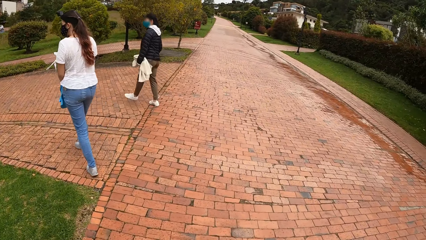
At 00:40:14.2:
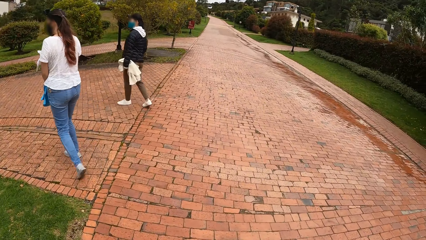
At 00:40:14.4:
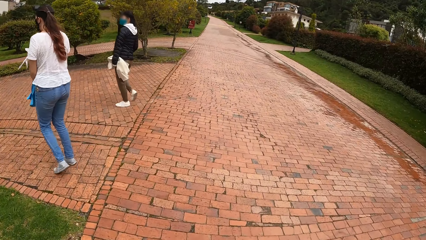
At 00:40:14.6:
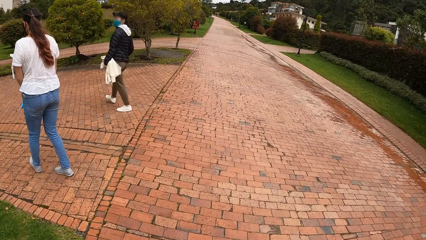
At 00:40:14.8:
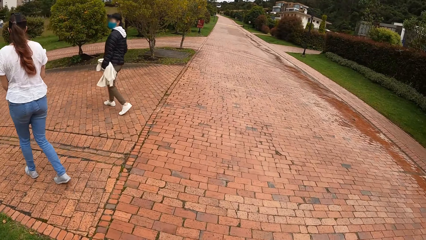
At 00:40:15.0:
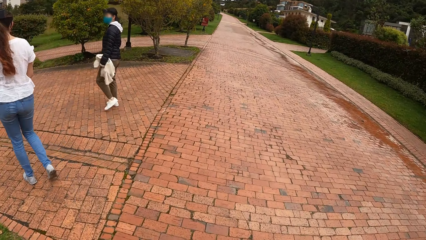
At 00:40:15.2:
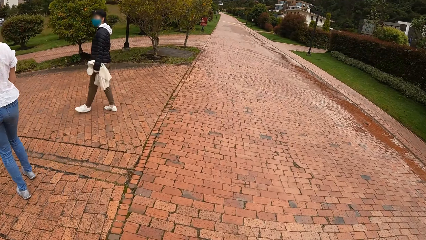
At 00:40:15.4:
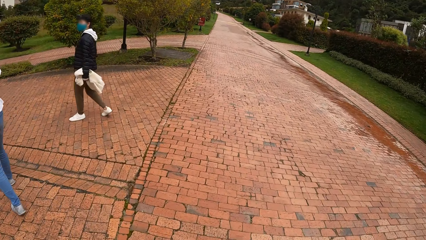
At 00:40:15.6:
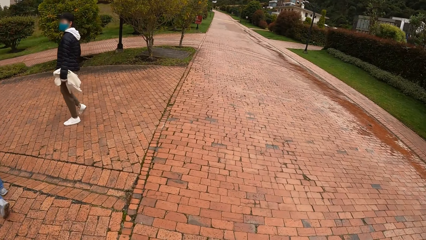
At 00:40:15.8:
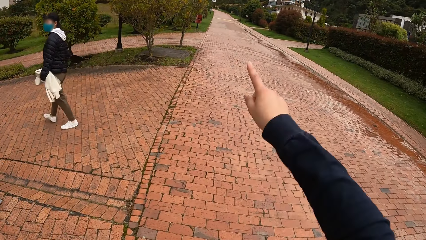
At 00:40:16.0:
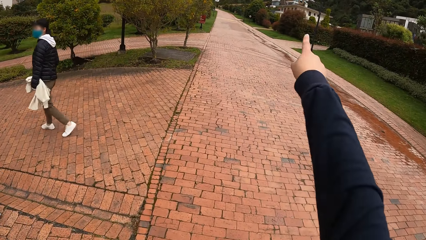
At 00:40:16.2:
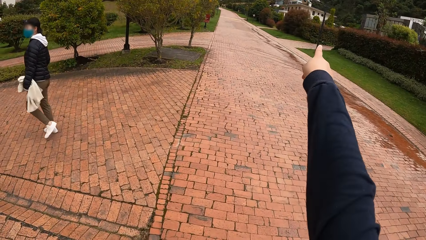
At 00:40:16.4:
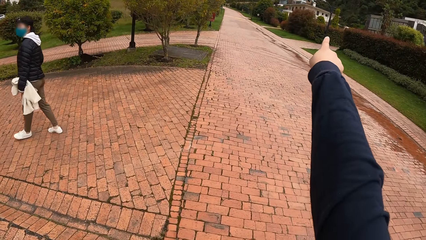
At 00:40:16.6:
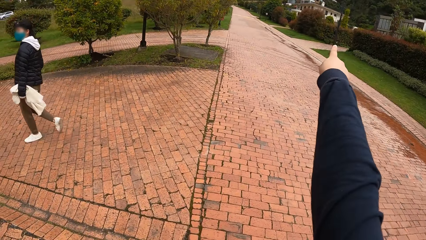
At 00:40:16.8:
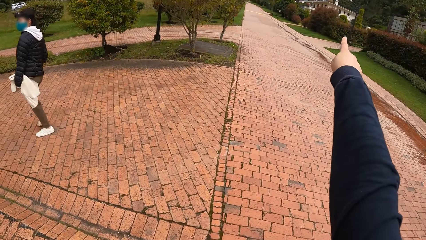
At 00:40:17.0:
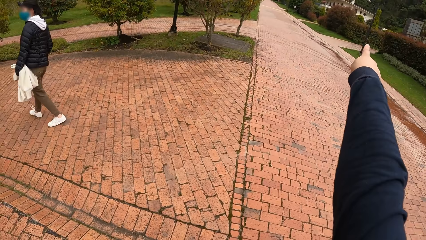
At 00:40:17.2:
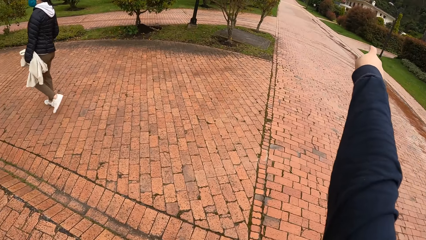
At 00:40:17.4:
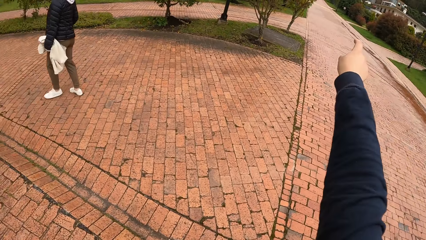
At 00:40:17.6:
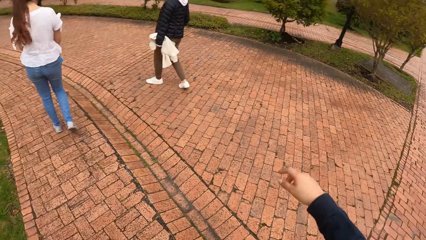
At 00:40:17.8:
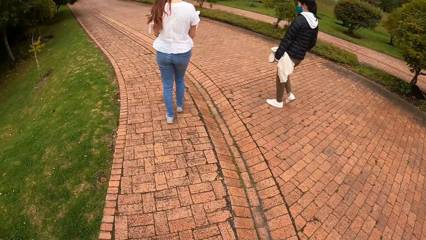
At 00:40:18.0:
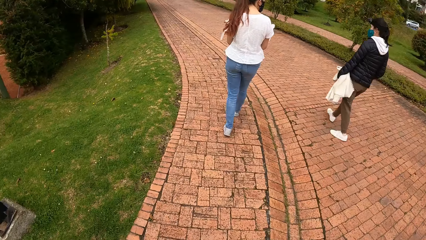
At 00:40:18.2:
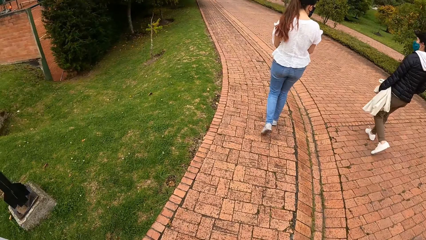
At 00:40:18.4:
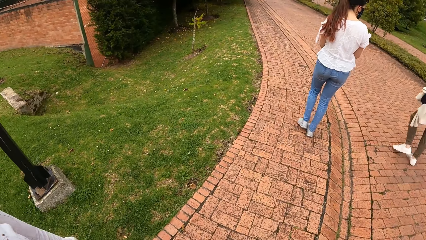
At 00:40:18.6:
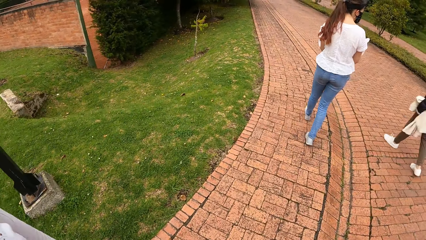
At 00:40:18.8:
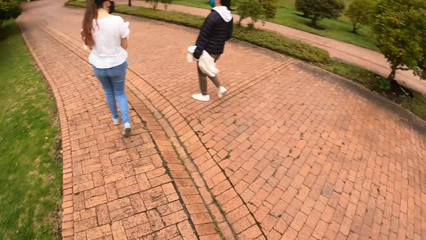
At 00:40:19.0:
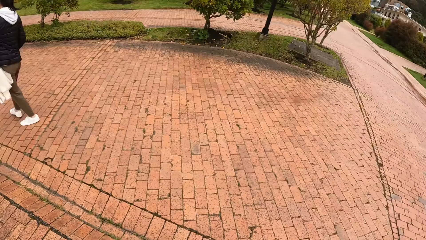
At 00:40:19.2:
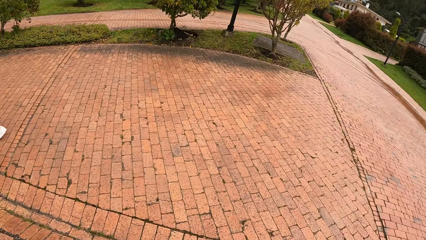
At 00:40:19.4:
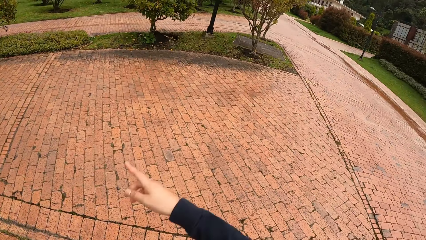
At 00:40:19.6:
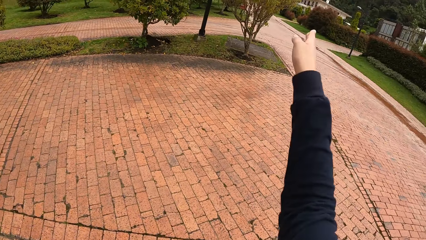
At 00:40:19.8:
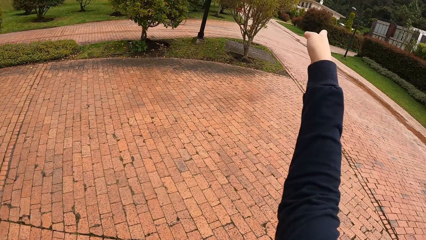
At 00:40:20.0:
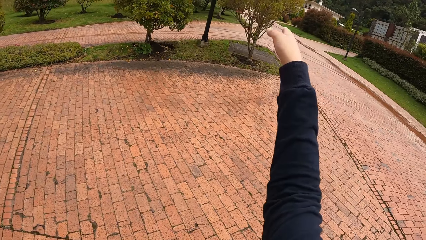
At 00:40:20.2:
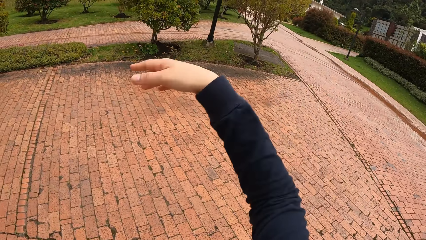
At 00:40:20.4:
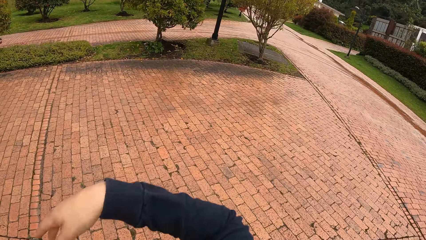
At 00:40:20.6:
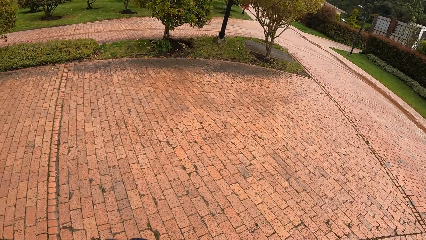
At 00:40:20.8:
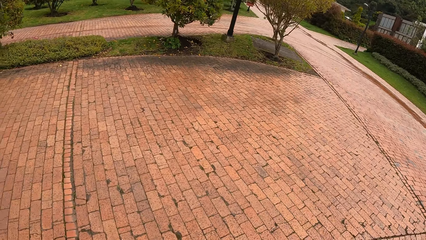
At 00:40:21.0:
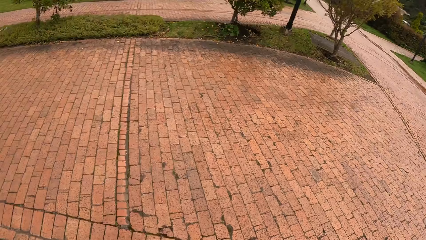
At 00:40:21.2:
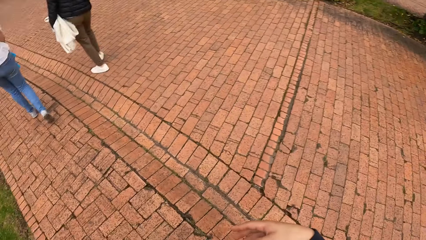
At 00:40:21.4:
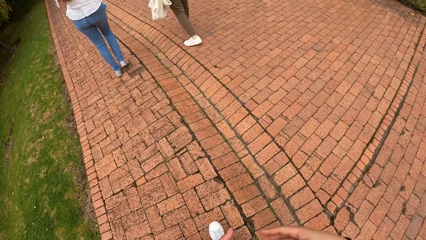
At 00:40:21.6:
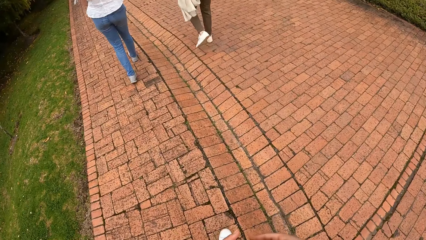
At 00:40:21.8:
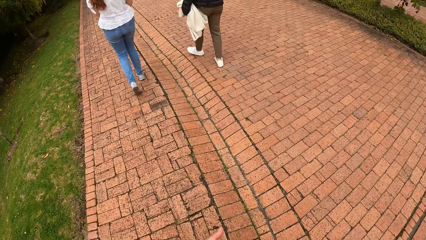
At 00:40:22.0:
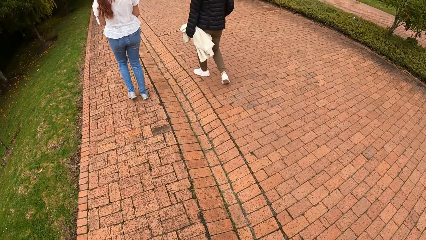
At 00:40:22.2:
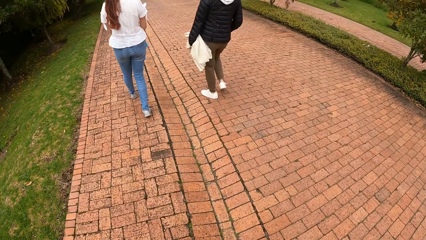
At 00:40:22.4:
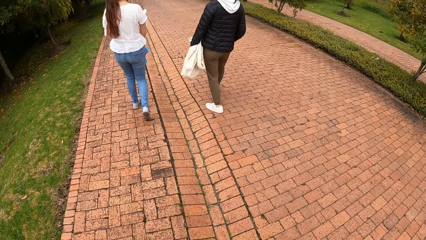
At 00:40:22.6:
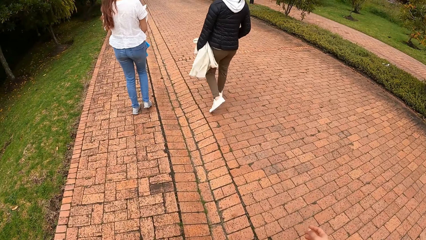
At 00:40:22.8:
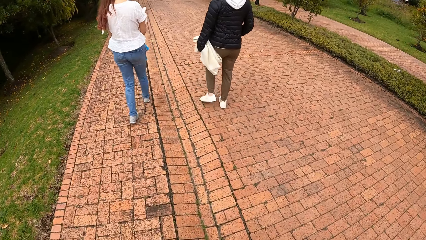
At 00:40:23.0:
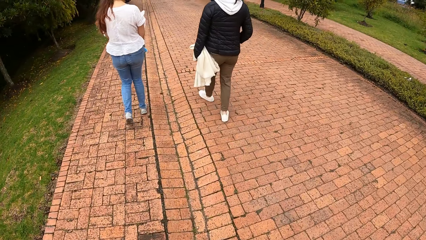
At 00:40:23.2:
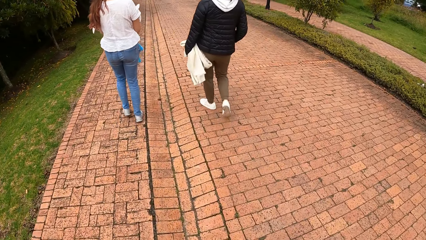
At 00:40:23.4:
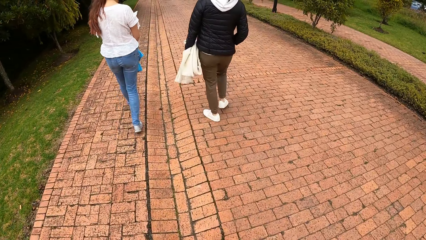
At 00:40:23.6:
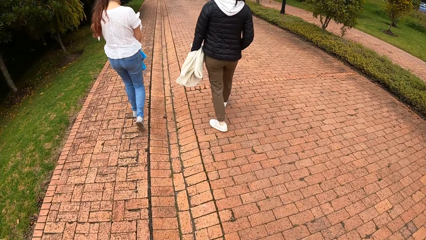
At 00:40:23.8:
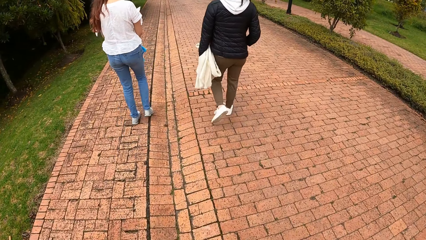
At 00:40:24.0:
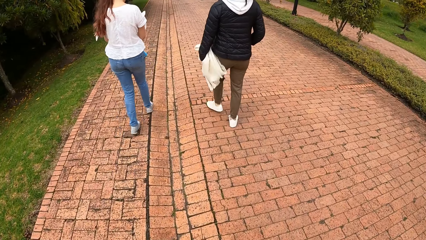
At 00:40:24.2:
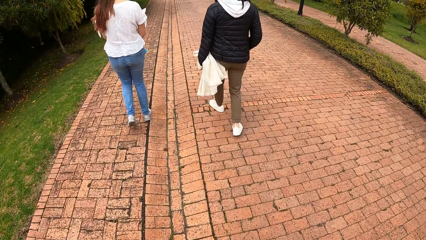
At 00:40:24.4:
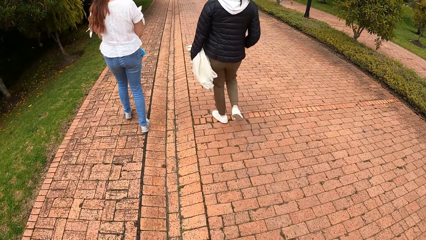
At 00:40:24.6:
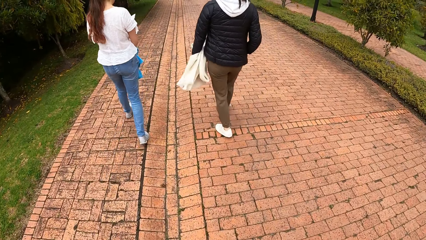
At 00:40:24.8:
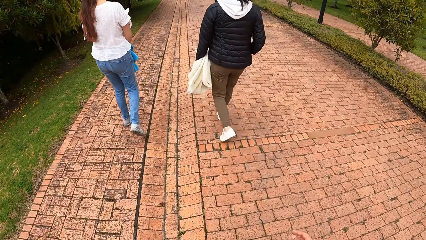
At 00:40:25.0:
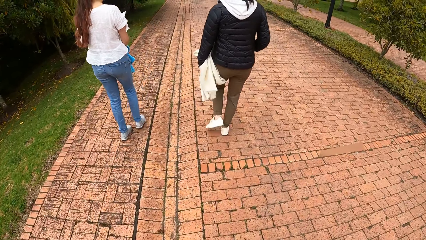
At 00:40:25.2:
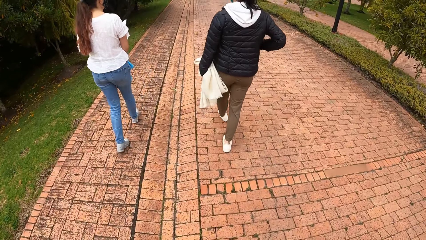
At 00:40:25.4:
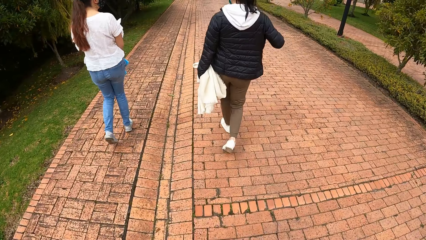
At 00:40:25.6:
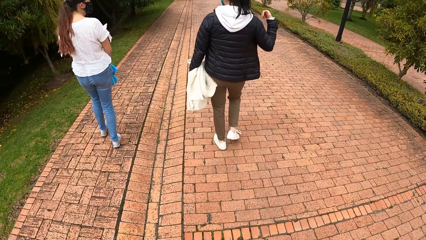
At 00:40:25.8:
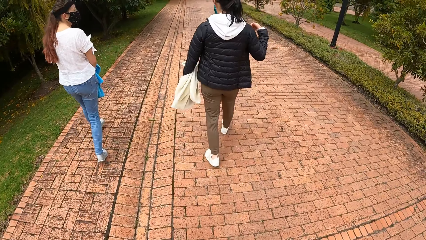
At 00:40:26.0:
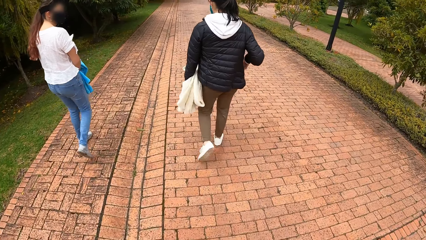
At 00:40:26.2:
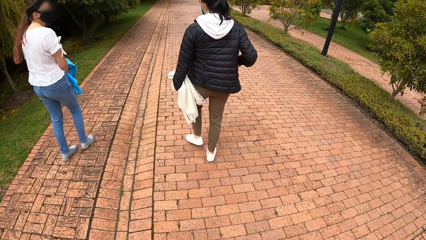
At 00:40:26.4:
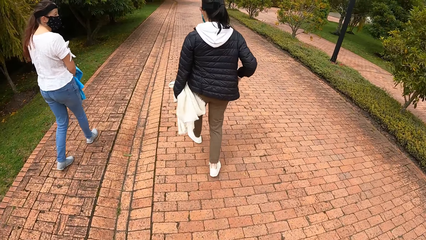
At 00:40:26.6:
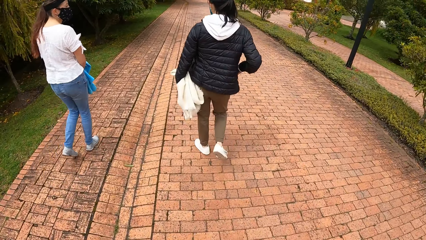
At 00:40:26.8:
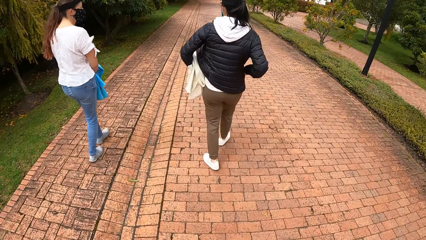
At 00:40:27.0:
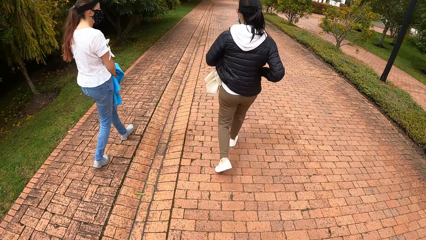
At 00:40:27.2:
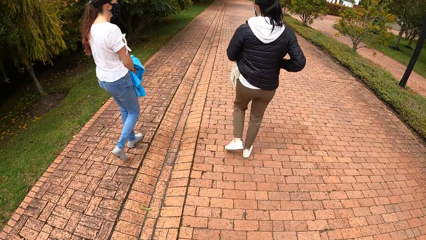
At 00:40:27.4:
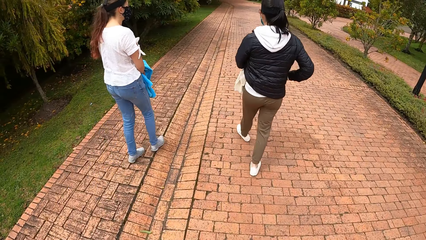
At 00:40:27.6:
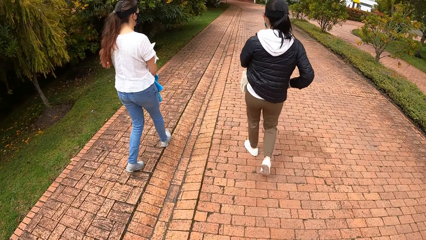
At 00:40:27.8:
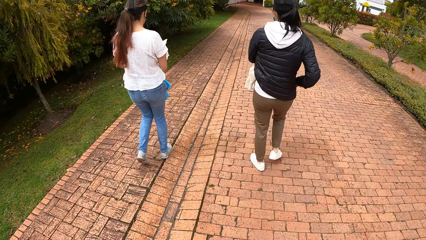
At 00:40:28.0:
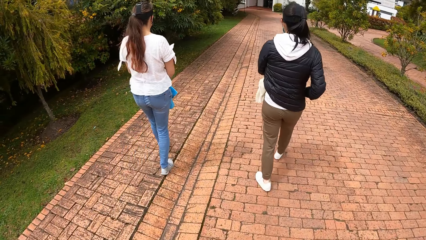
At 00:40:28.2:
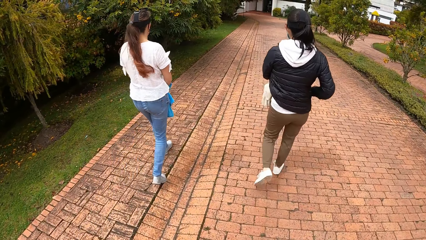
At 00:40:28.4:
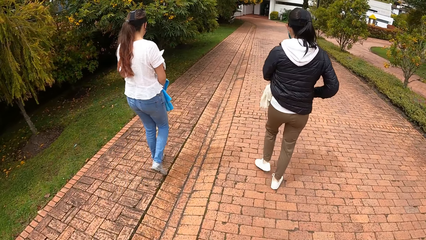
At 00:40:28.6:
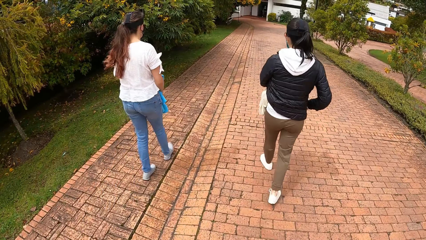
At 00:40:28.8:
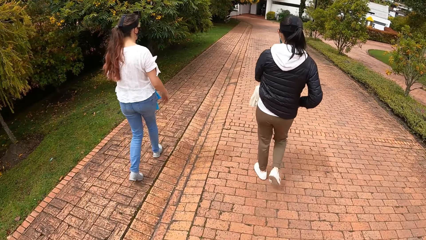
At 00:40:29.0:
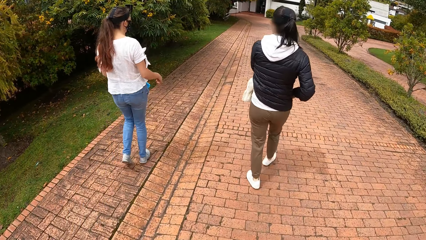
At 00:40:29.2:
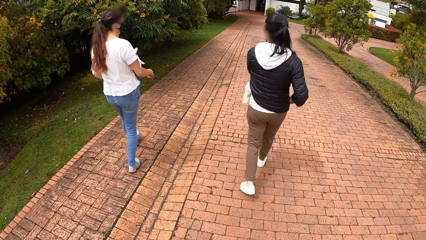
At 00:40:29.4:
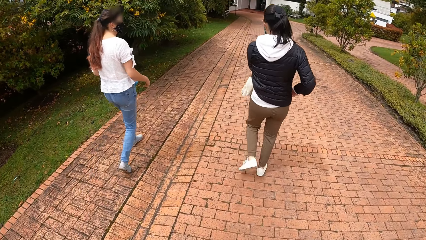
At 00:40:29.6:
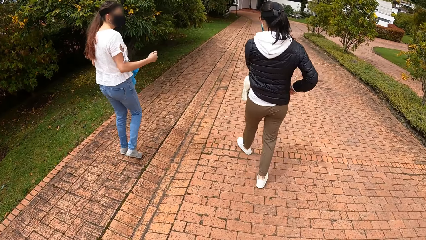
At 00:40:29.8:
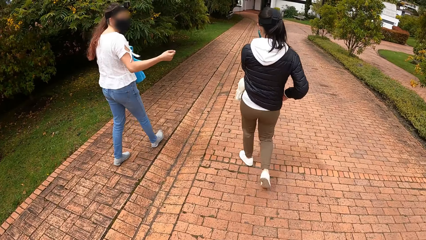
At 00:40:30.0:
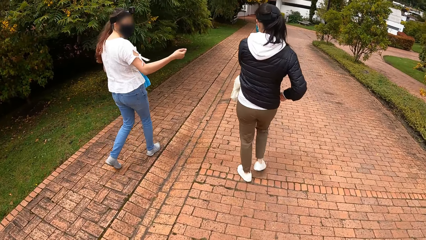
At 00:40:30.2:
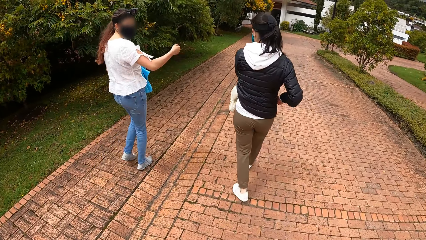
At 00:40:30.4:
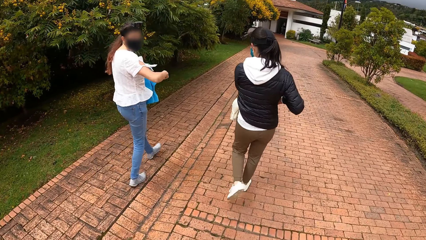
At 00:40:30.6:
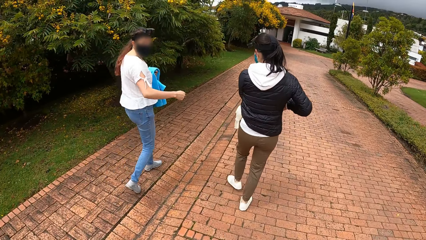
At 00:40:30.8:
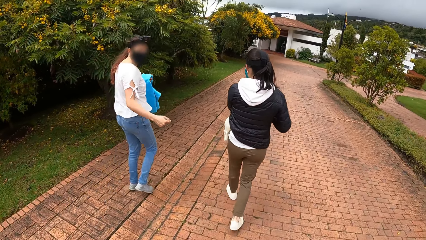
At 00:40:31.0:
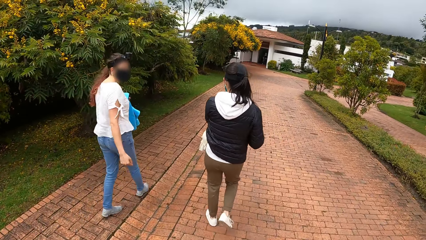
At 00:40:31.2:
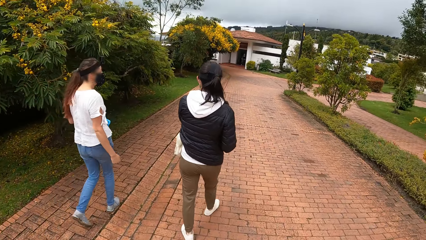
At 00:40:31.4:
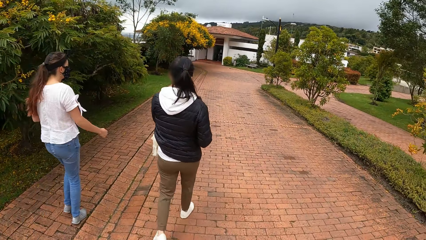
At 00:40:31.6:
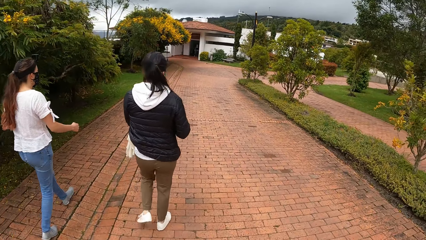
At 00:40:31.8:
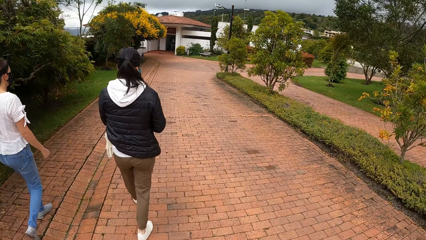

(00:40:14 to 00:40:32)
The camera wearer walks along the pathway. They point at a house. They walk along the pathway. They point at the house. A woman and another woman walk along the pathway. The camera wearer walks along the pathway. The first woman converses with the other woman. The first woman and the other woman walk along the pathway. The camera wearer walks along the pathway. The first woman converses with the other woman.
